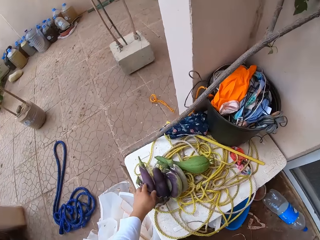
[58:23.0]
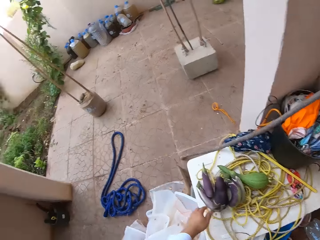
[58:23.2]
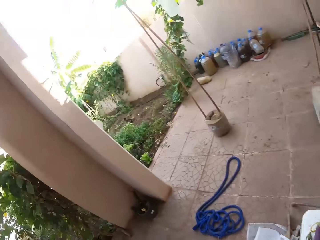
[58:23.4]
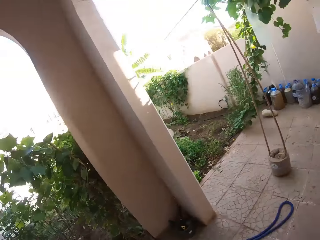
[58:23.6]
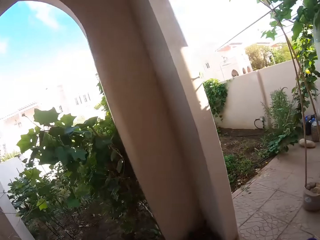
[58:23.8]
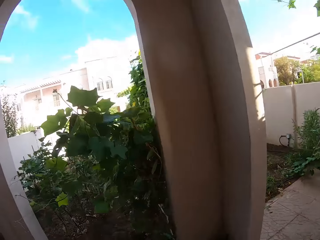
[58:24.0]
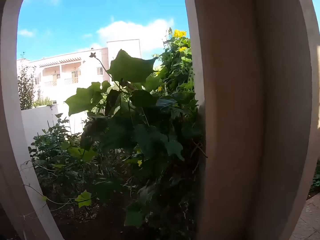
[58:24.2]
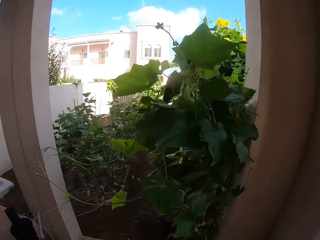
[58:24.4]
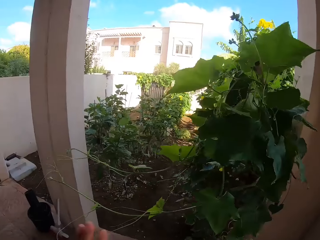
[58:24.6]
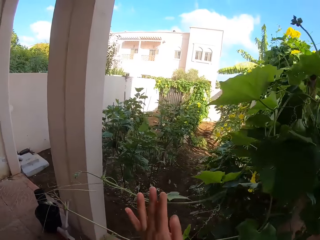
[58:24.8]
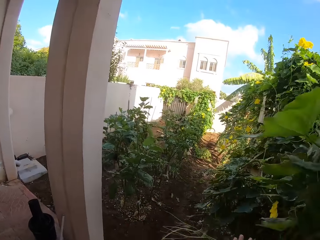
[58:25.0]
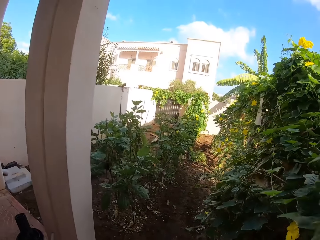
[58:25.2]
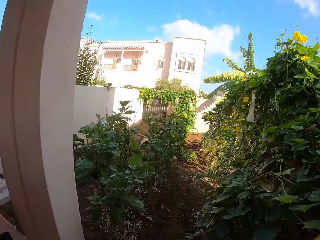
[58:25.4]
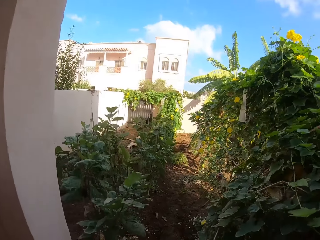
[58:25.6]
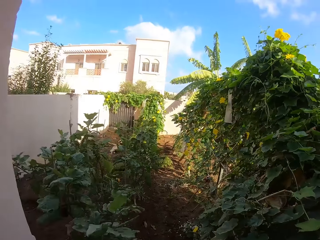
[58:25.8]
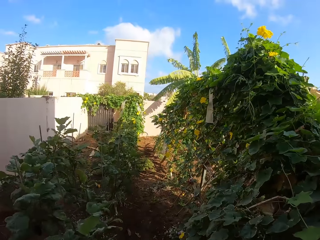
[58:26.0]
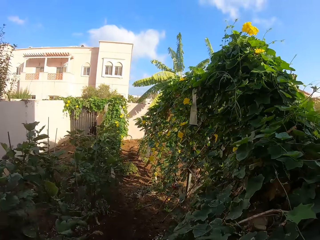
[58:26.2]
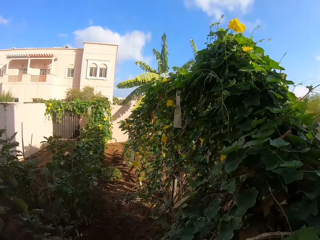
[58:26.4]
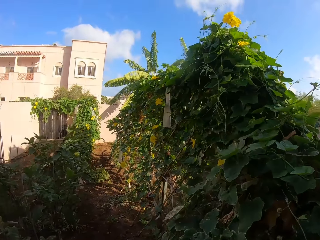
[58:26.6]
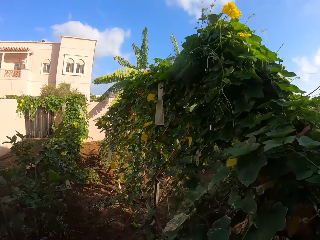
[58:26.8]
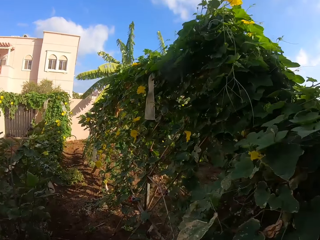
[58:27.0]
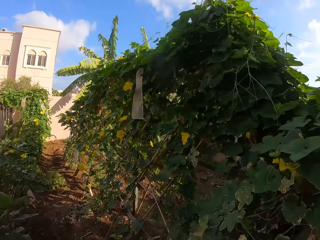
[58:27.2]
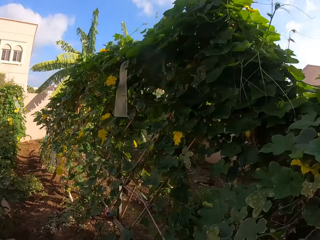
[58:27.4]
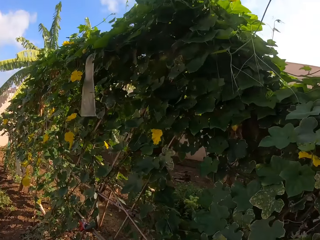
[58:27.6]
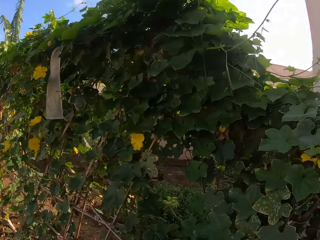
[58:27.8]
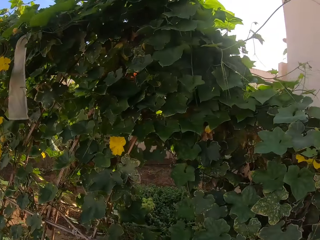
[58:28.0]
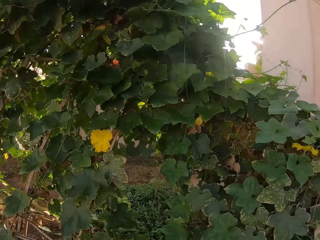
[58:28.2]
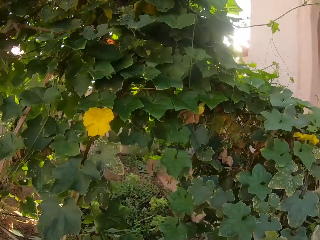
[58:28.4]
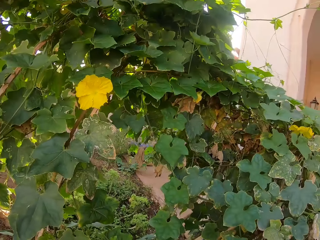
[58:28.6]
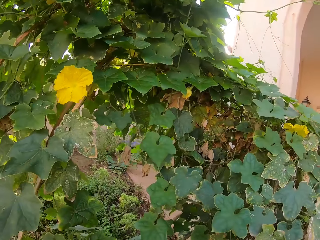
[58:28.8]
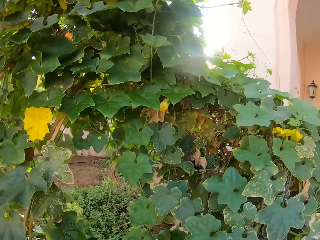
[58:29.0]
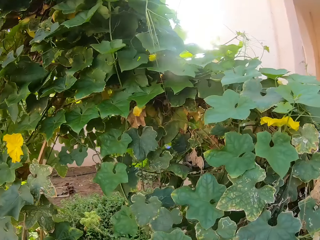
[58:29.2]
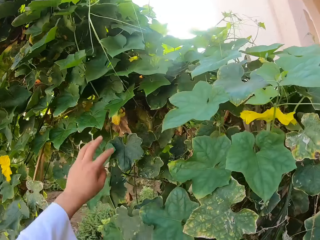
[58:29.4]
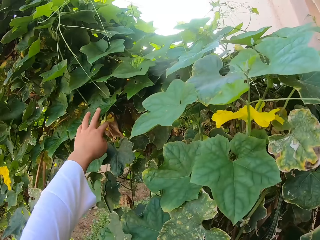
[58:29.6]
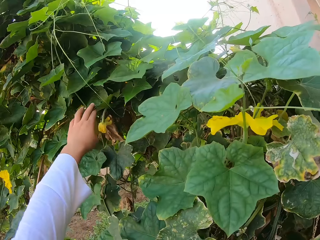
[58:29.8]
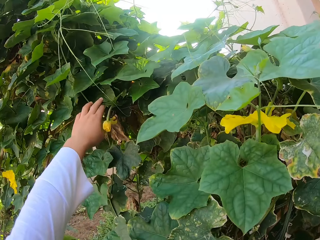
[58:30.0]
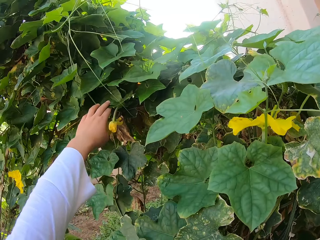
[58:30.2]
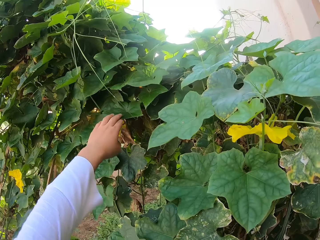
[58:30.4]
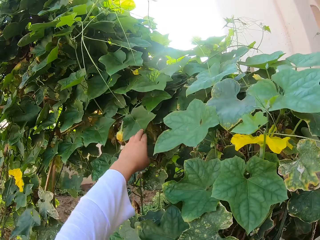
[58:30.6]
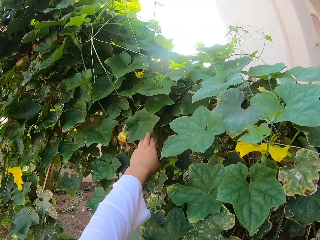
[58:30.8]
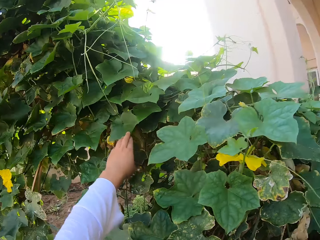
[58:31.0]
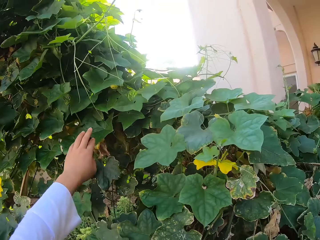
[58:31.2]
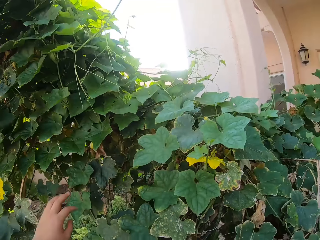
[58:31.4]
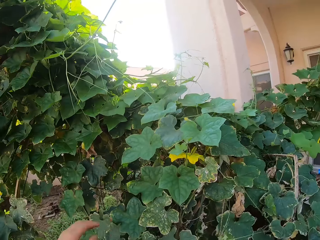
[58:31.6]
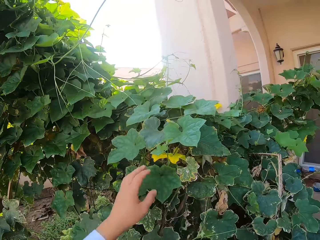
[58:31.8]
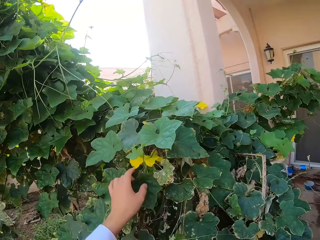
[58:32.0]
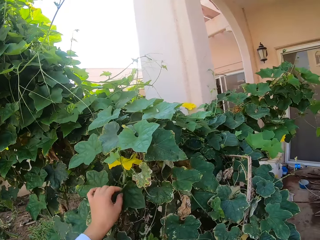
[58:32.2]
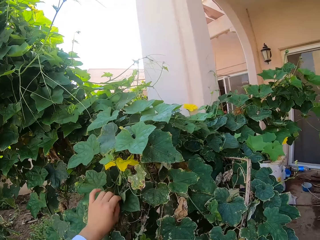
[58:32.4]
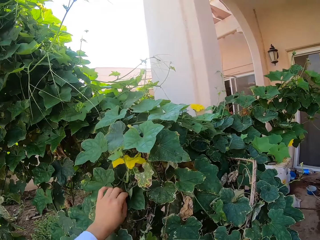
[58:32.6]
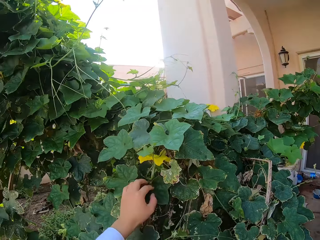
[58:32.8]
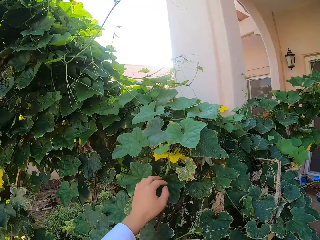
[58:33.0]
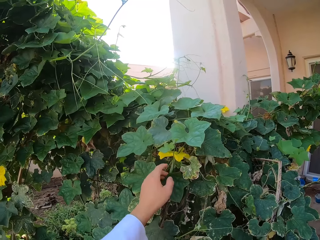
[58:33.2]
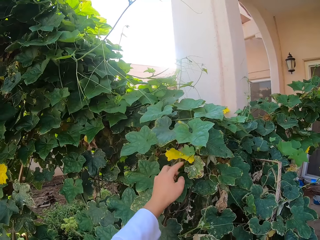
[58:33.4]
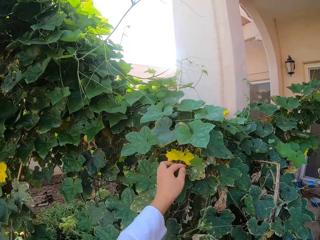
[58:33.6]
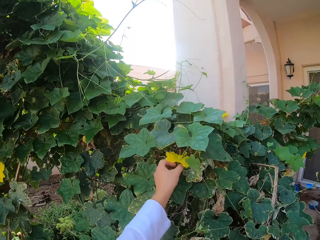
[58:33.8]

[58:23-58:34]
The camera wearer puts the cucumber or fruits on the table. They walk around the garden. They check for the fruit in the garden.

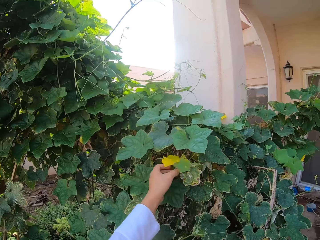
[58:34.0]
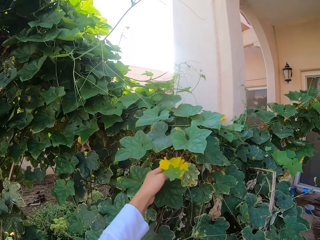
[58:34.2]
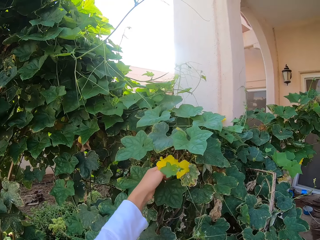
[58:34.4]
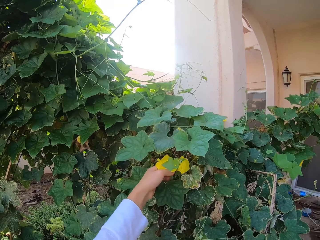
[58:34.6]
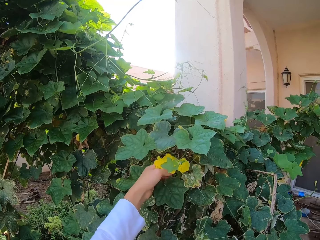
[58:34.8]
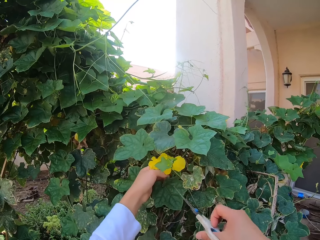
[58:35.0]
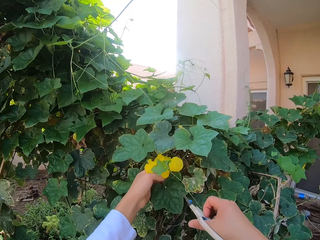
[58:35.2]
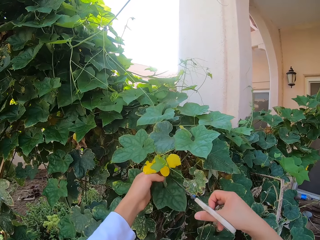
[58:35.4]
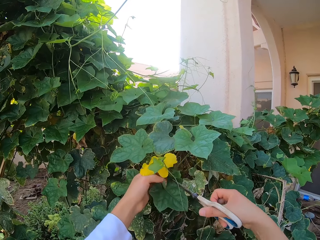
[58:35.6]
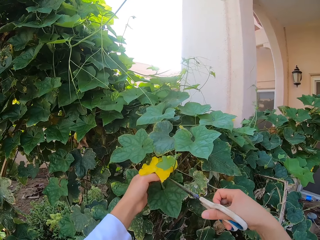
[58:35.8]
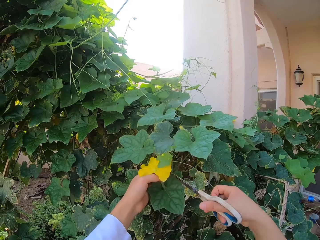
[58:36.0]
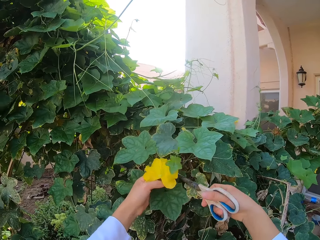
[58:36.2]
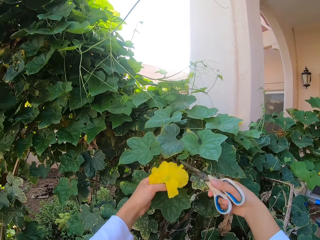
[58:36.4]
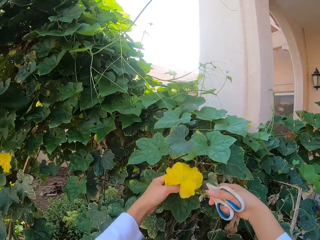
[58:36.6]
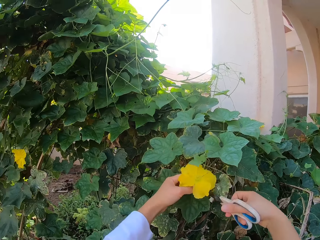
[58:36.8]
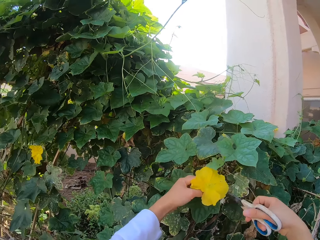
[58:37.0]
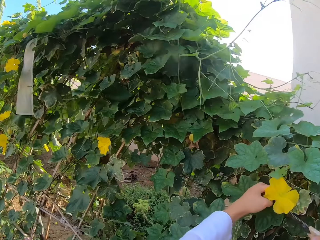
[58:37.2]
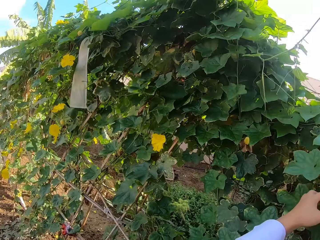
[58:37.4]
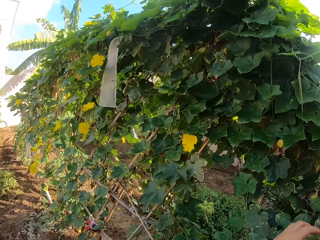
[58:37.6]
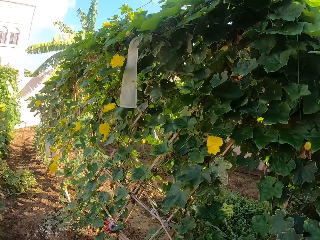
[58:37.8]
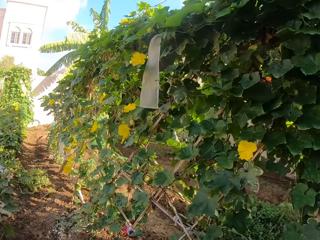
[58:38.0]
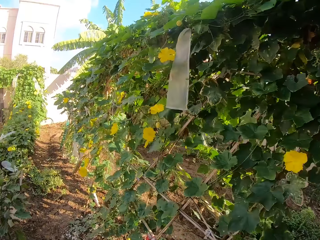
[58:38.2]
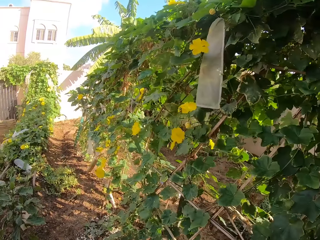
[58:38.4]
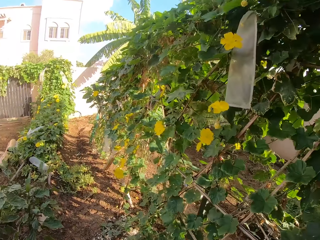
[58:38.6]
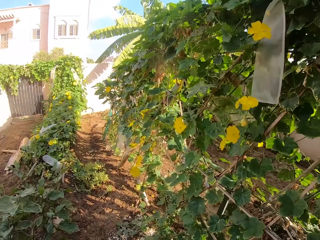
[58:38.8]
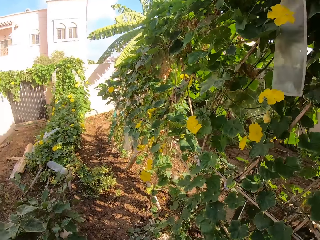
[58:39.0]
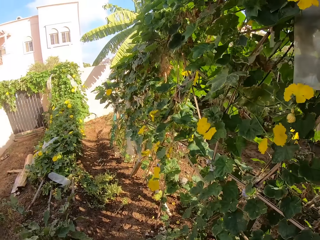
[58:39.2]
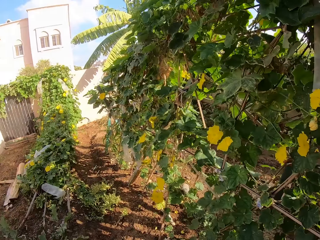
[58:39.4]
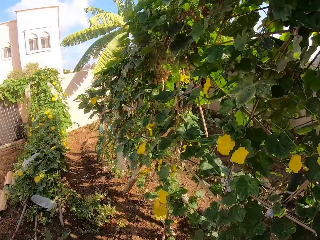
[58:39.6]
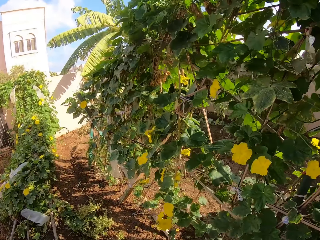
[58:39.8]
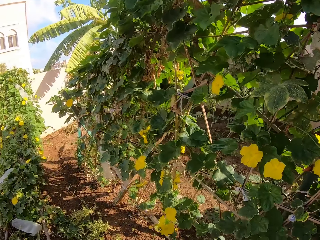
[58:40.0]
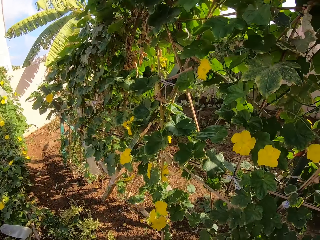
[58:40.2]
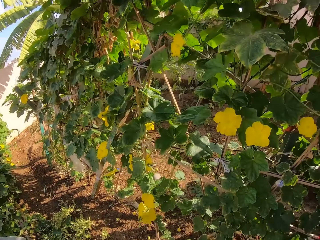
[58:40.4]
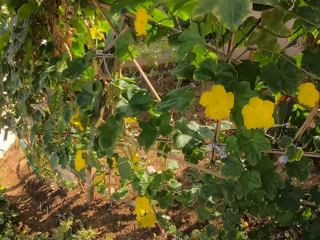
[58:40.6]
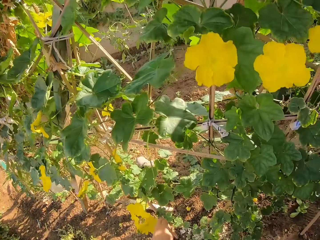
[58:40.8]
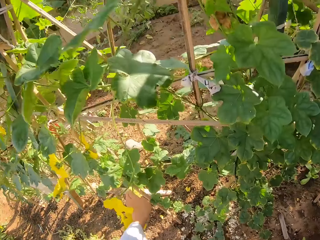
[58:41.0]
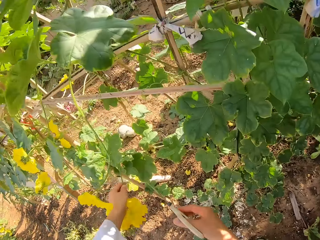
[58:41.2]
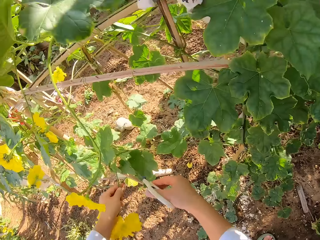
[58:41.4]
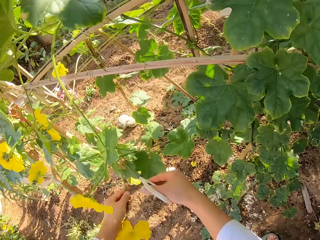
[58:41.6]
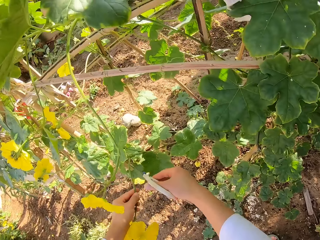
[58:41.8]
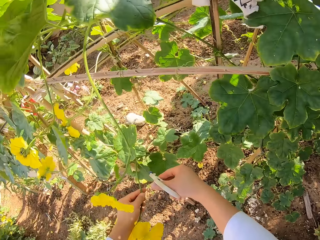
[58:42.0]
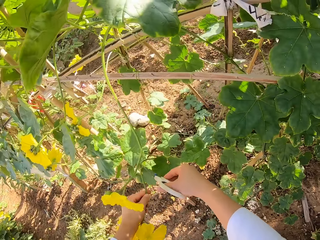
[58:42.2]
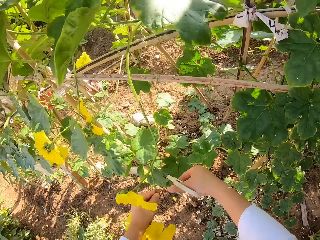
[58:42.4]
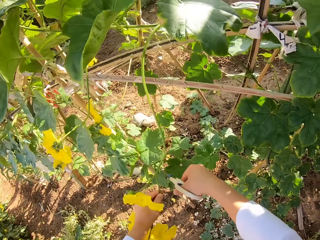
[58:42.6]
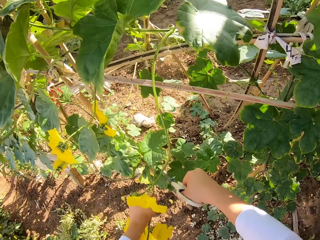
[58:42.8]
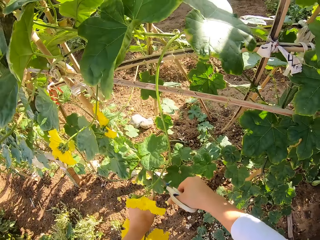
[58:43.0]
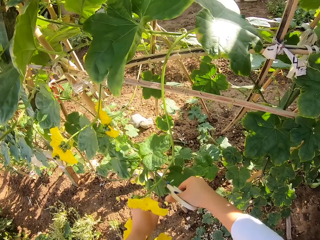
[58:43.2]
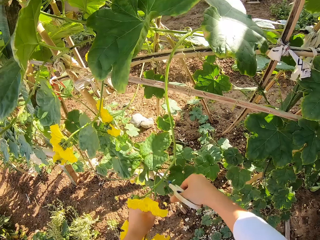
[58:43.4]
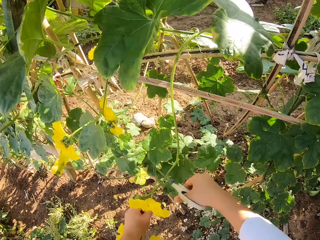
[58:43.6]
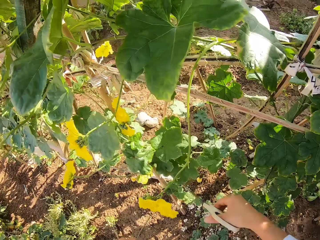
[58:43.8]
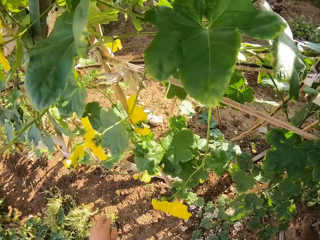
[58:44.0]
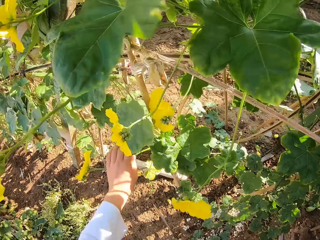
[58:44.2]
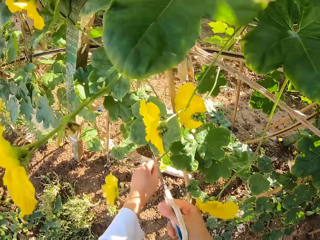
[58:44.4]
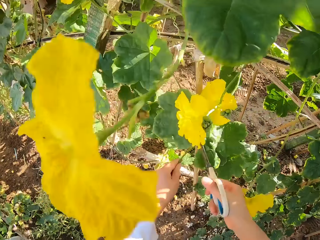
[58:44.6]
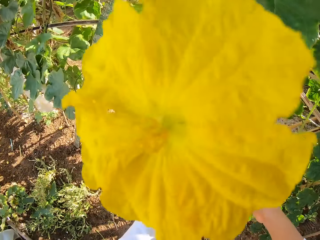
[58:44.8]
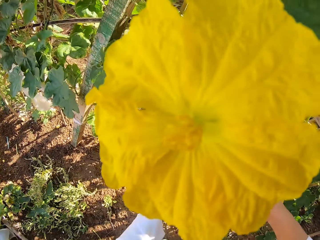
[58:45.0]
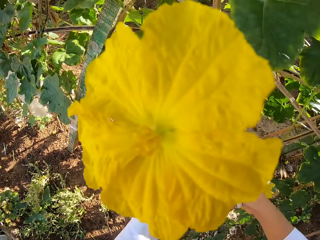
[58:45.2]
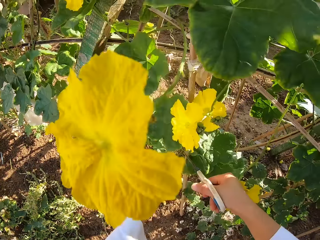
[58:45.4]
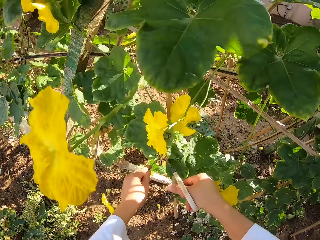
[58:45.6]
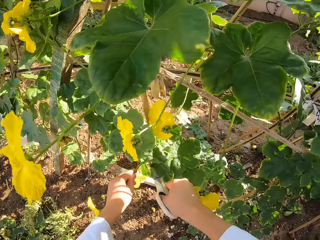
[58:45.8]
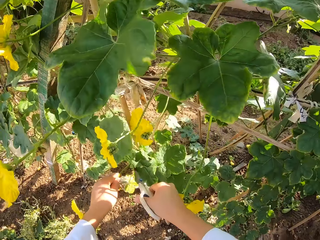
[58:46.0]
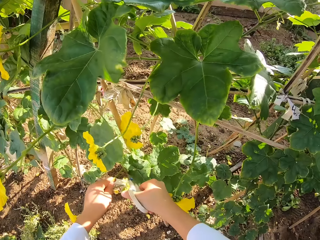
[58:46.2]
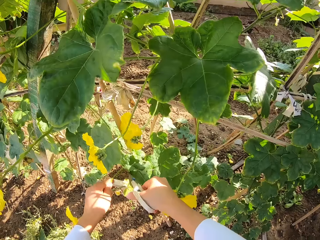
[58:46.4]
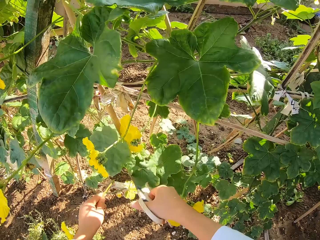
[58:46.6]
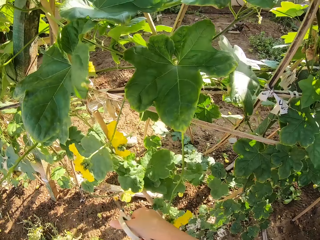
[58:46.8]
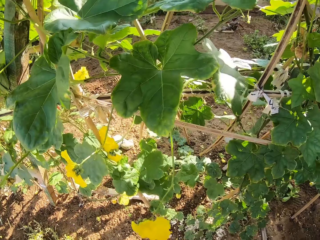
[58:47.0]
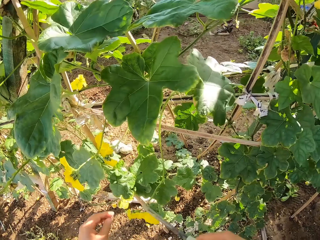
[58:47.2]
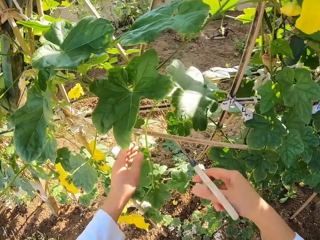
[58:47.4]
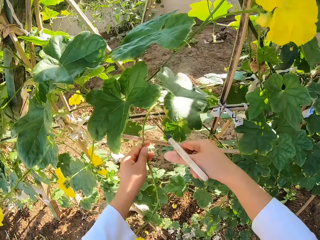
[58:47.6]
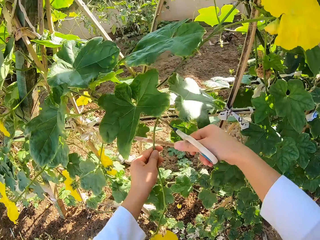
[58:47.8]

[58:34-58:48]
The camera wearer cuts the flowers with scissors. They walk around the garden. They cut flowers with the scissors. They cut a flower with the pair of scissors.
